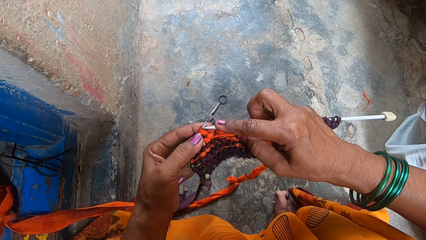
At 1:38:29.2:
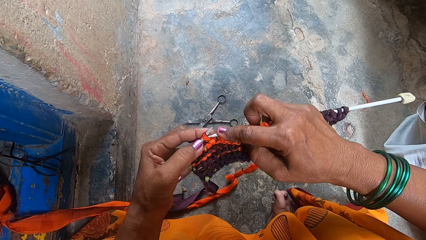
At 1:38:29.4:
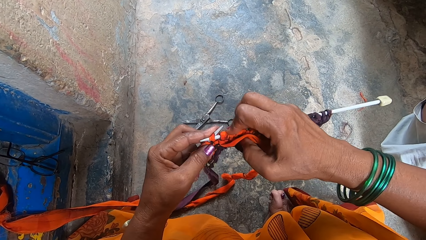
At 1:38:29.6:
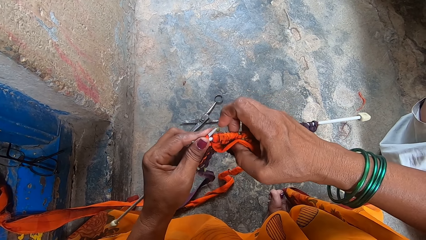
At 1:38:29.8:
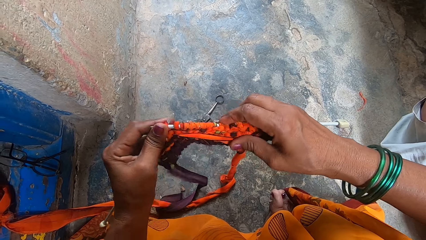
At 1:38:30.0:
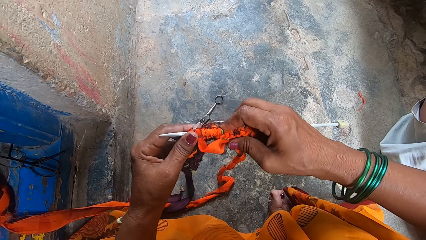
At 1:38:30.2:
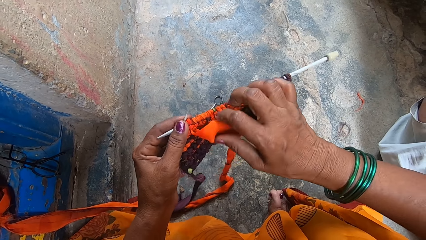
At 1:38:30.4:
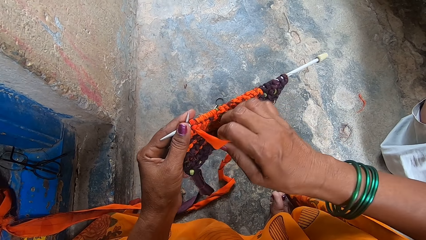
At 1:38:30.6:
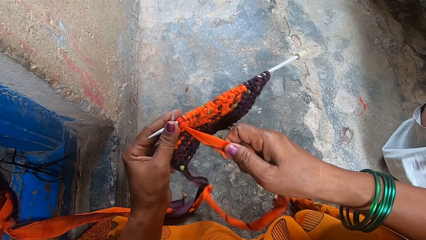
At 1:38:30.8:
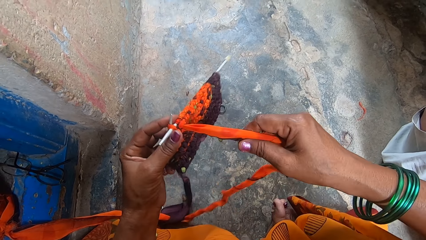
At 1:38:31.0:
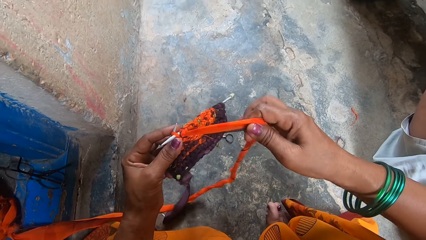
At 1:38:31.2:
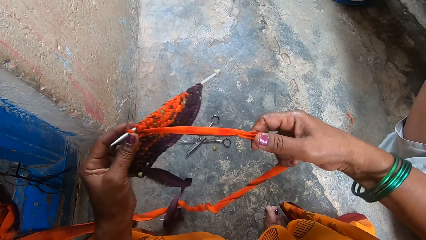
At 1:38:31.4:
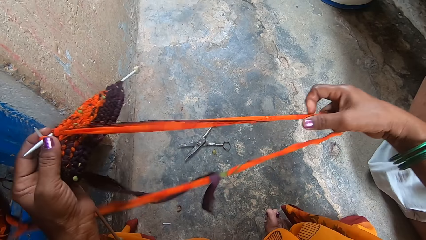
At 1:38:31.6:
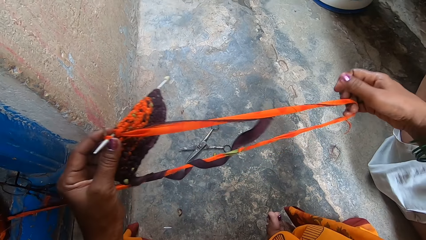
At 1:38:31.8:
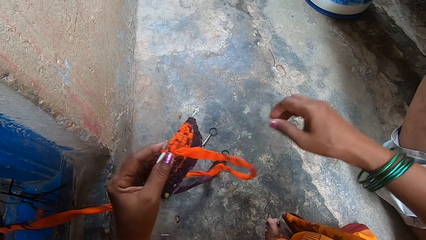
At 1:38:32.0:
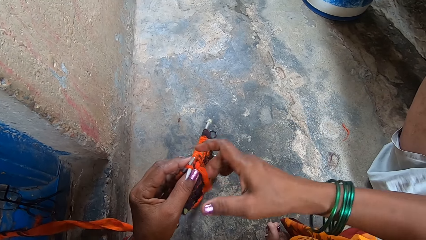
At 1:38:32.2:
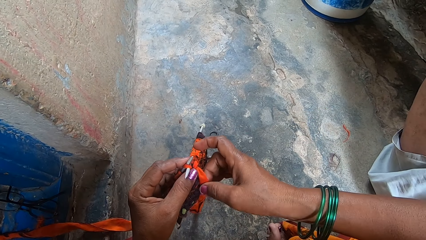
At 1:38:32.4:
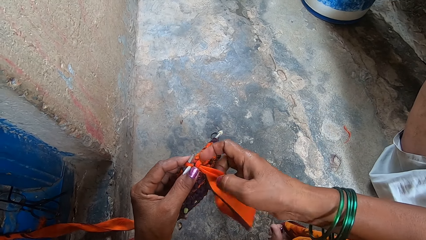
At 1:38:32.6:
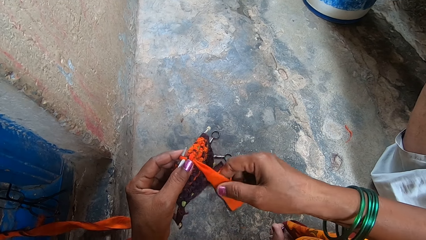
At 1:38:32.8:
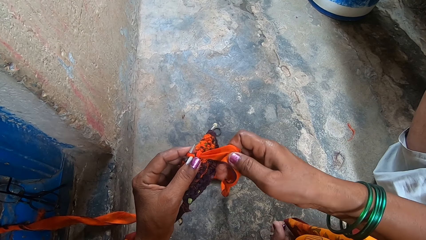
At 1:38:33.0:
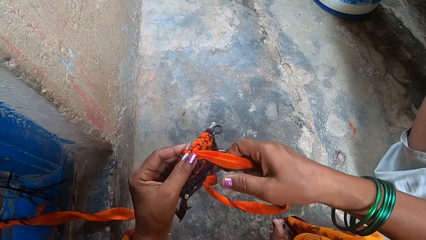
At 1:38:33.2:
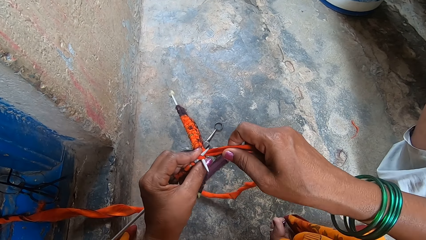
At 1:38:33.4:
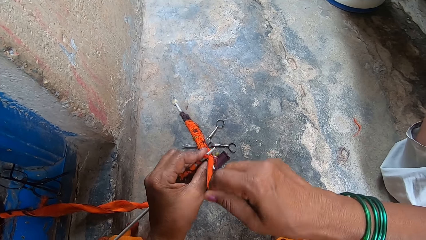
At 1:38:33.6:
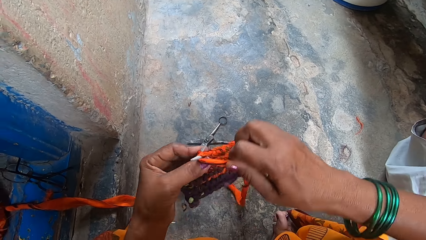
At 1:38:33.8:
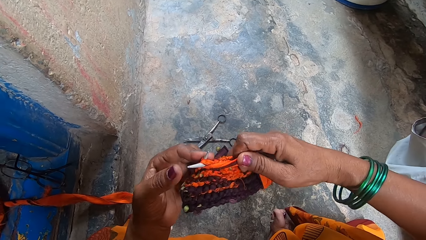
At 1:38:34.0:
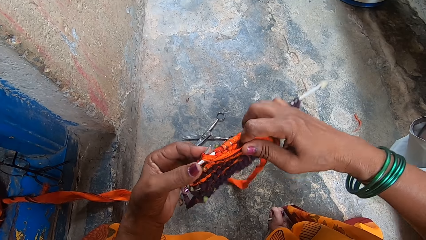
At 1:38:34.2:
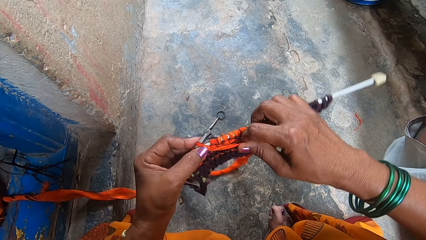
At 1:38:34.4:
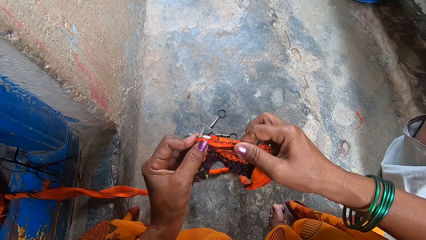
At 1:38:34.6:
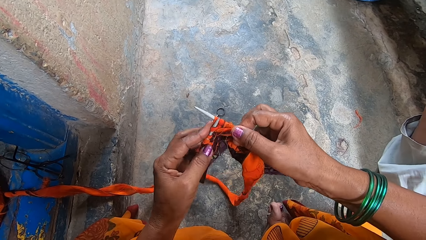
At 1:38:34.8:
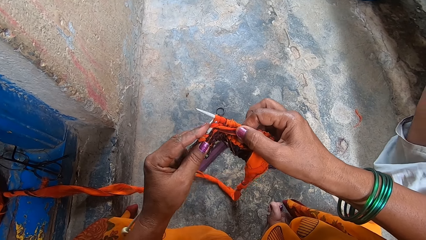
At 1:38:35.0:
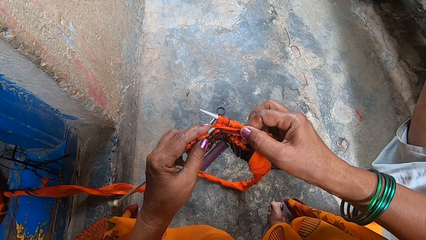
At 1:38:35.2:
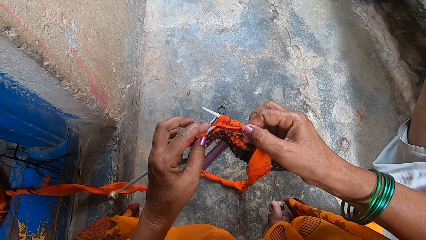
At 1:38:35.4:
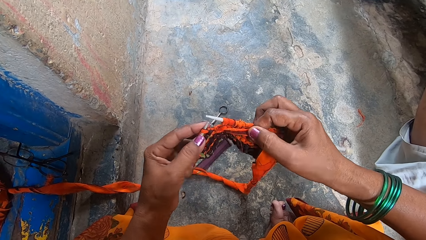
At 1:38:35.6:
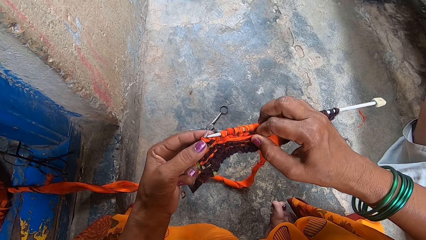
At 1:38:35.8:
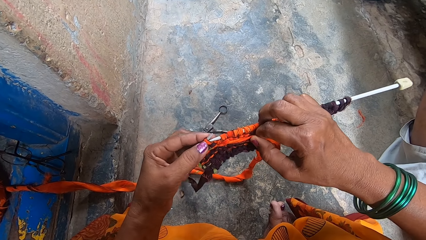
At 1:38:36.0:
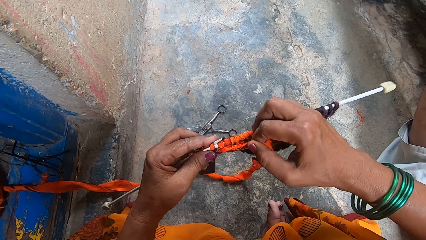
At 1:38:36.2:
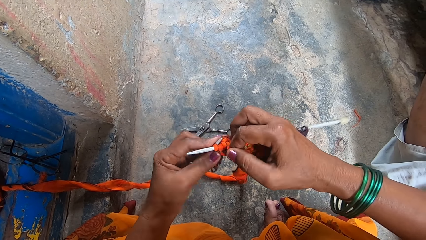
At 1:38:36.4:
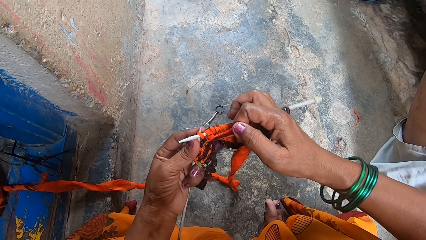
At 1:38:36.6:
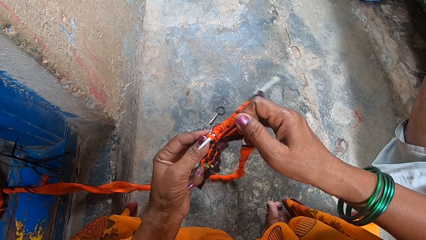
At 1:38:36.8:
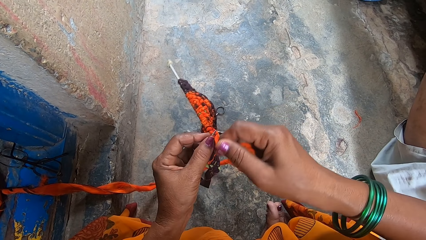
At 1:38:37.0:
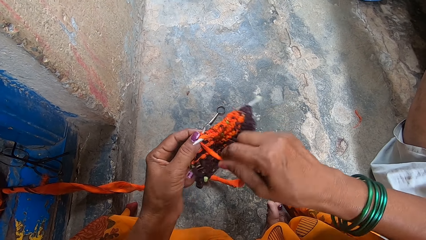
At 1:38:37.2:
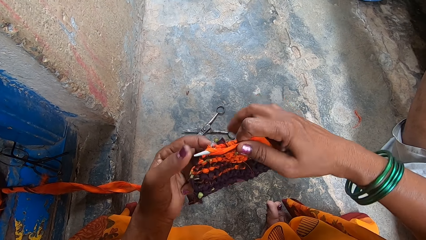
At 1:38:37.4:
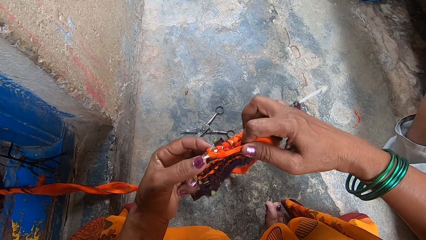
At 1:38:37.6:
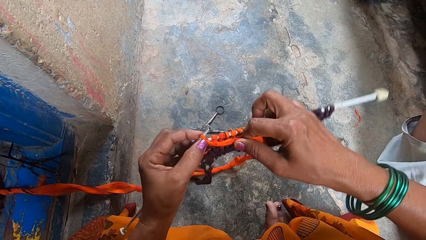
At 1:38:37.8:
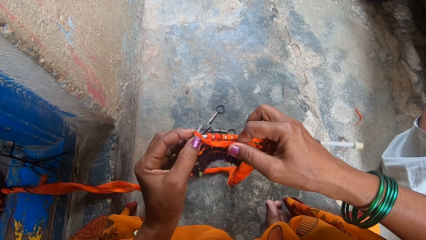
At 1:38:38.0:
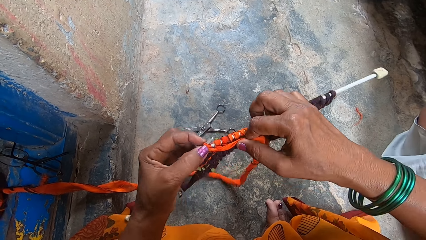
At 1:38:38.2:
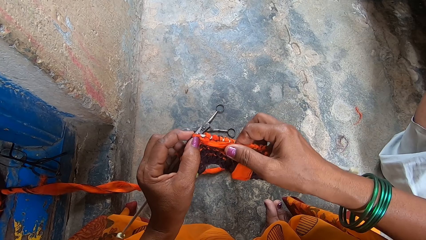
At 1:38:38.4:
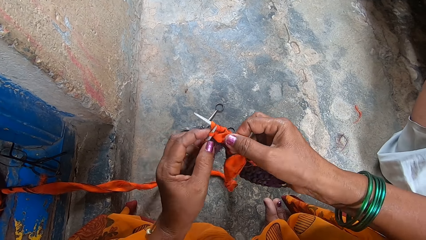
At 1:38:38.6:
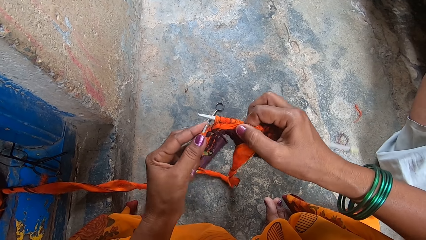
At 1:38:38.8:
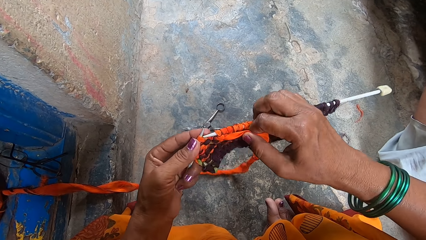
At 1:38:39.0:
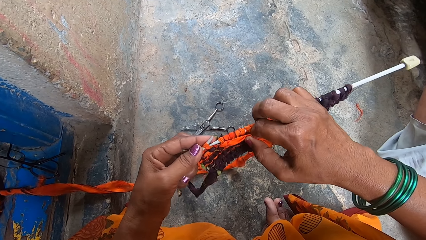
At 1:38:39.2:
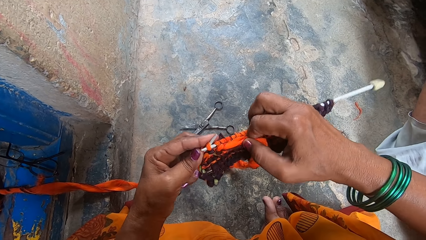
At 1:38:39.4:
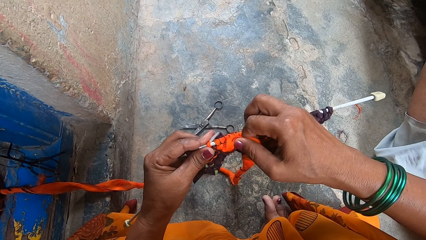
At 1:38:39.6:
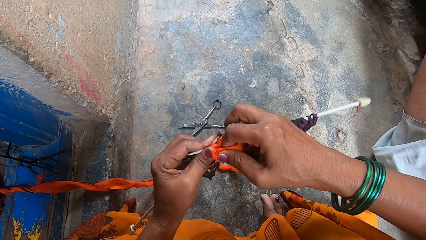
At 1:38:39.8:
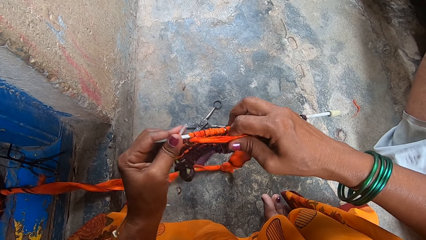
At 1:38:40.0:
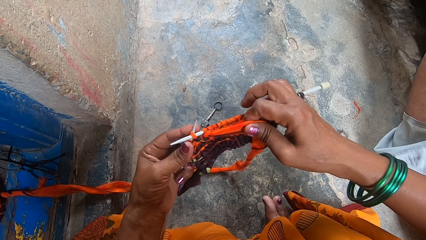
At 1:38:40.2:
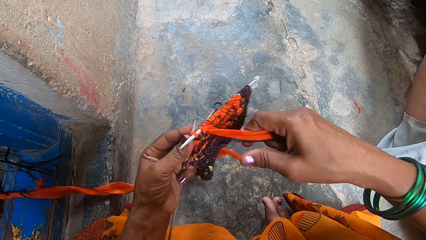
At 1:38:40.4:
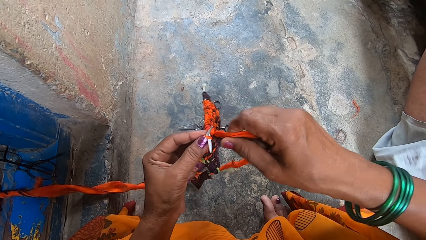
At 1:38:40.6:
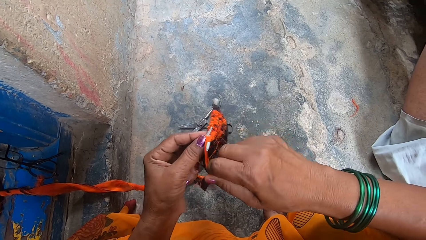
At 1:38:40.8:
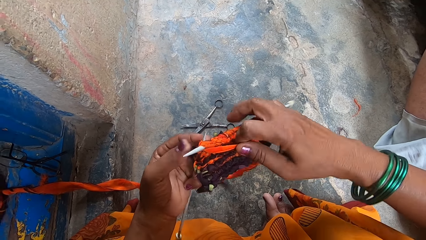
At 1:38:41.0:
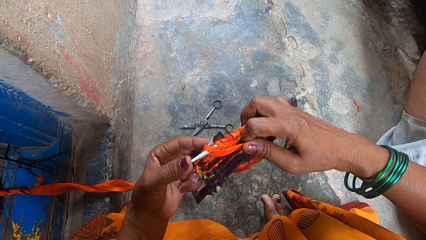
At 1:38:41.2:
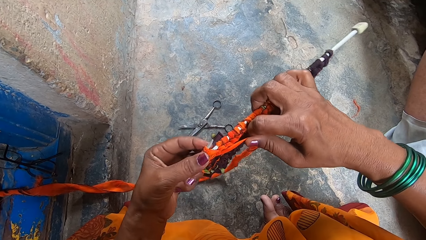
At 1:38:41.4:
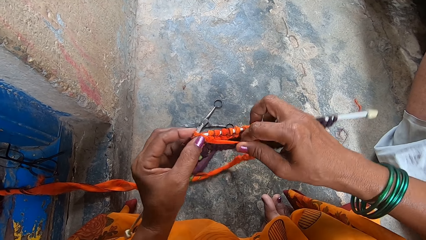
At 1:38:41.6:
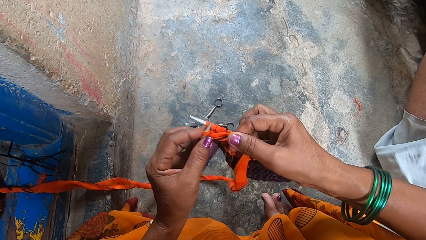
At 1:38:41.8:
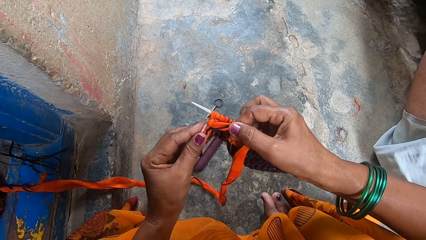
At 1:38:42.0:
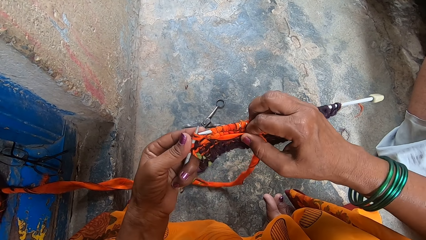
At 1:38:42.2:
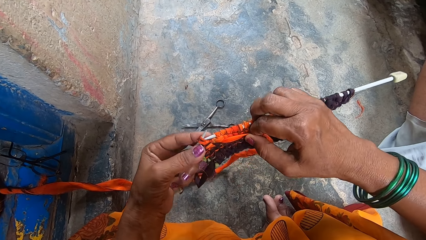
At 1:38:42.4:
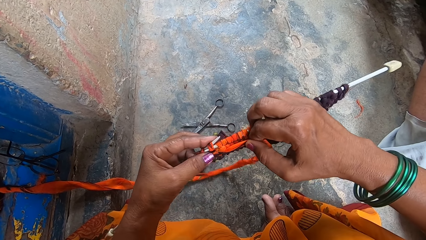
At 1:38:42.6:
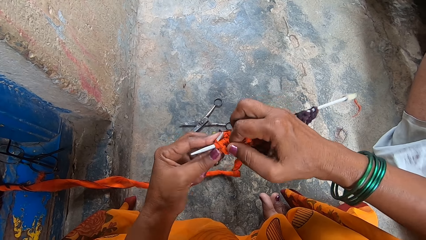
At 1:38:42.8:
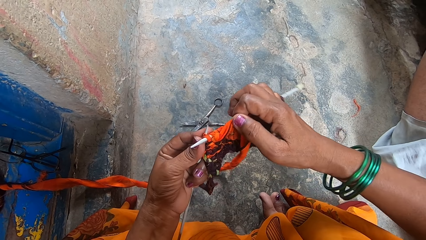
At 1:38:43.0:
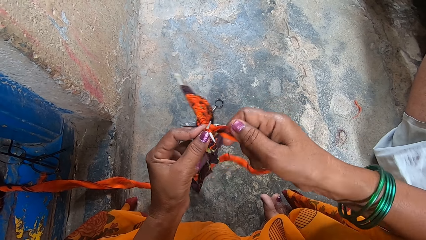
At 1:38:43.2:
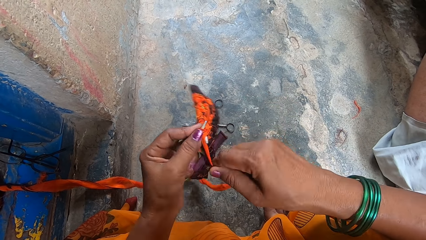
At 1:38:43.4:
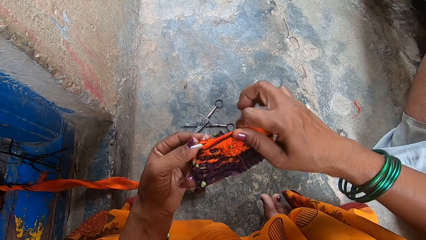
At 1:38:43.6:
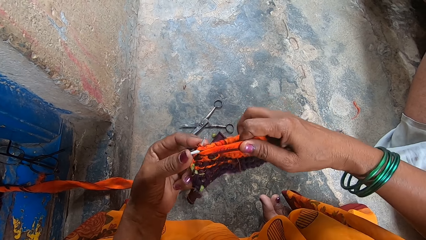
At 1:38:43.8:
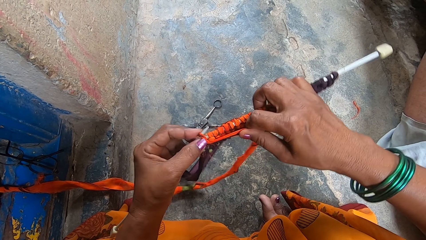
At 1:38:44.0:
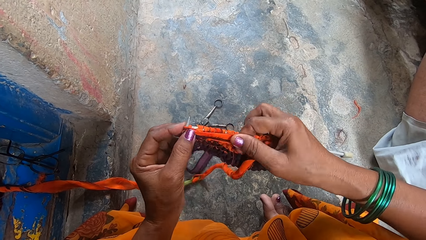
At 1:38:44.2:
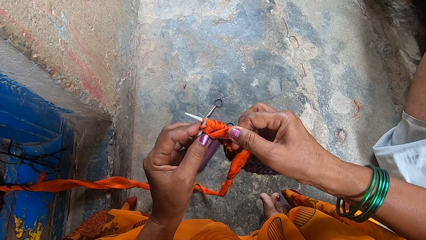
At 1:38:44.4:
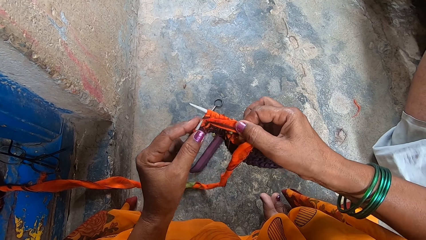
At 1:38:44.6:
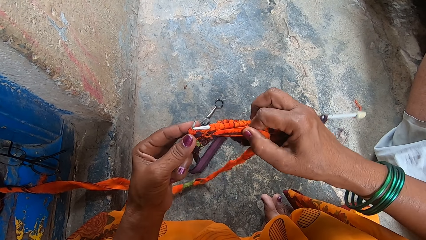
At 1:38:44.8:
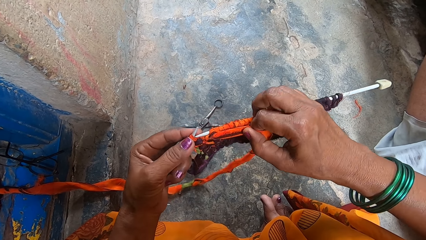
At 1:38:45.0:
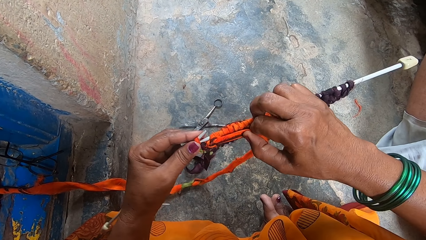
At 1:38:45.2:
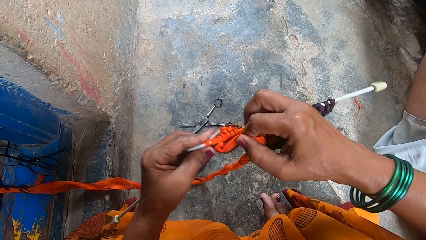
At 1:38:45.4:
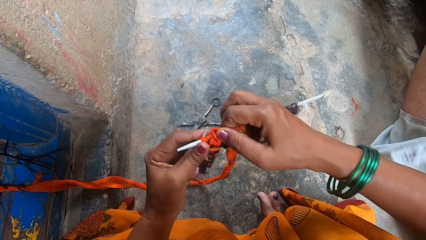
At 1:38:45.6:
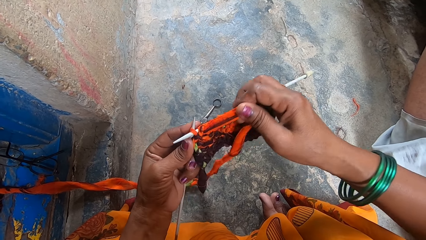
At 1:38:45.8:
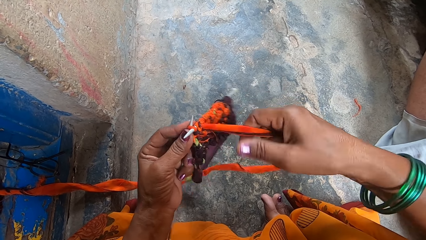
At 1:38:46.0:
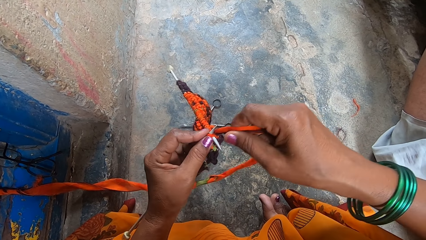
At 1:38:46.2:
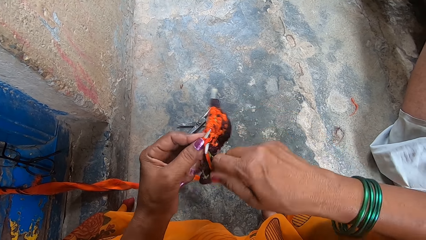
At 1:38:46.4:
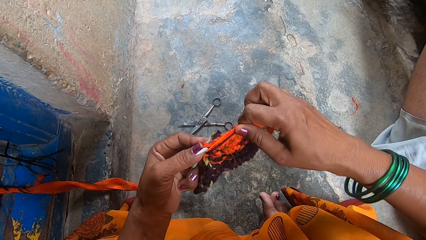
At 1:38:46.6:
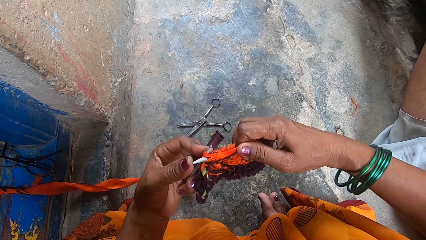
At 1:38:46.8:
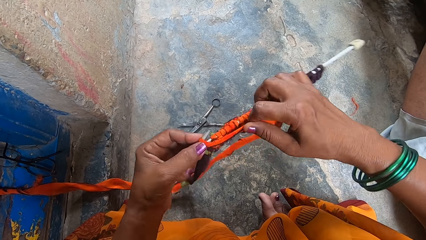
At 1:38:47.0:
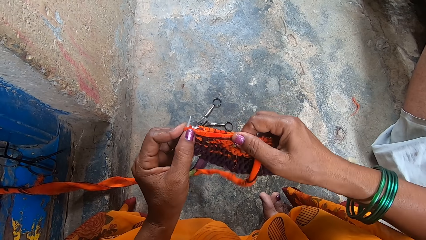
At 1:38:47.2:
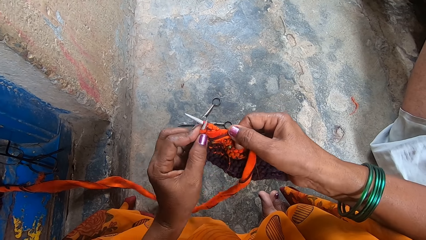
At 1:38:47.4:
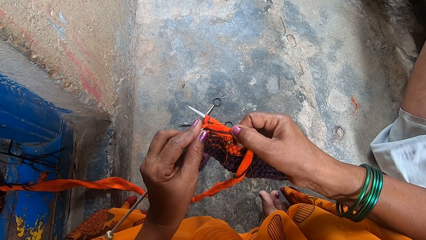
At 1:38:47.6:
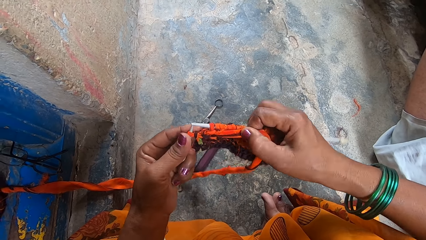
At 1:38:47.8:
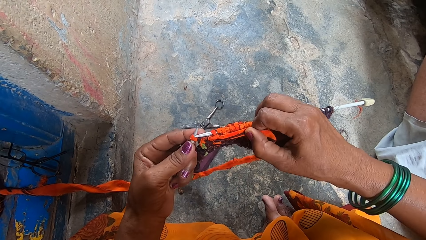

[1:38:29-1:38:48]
The camera wearer pulls the fabric yarn with her right hand.
